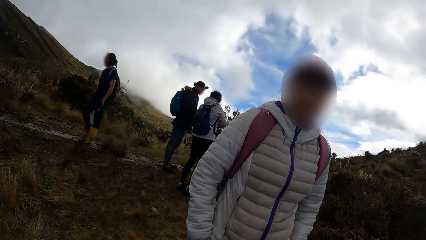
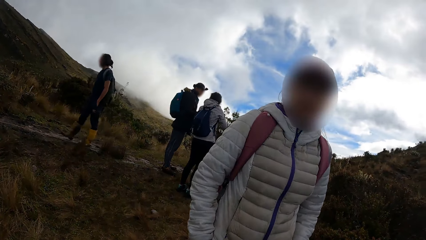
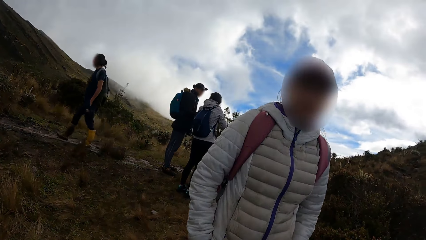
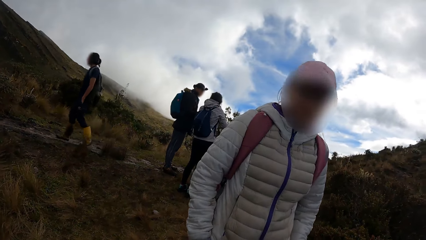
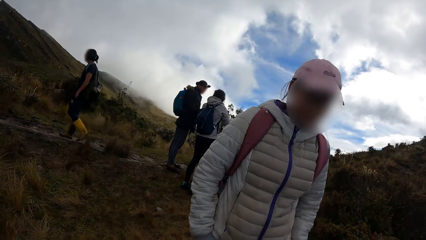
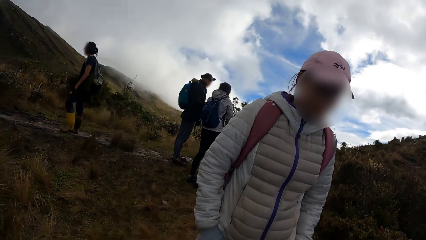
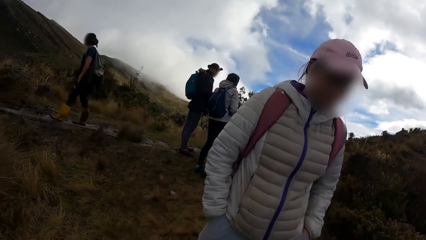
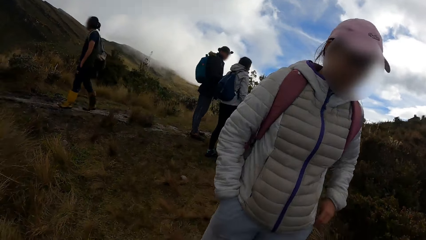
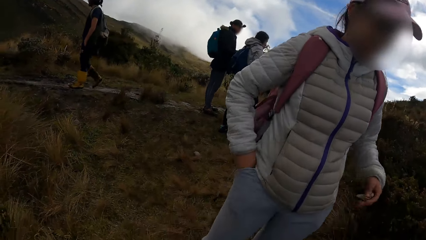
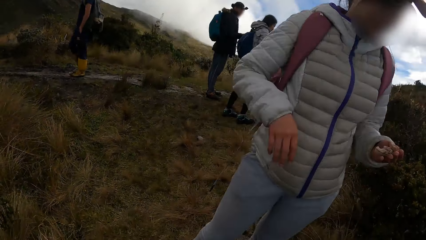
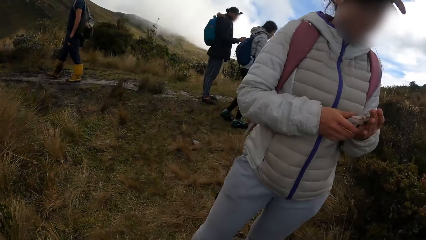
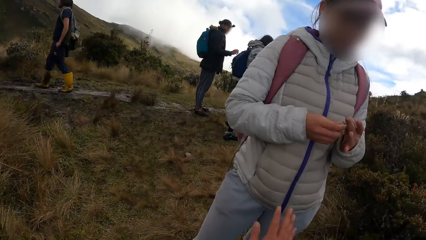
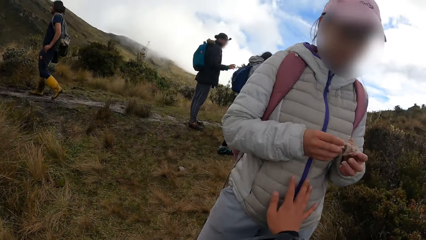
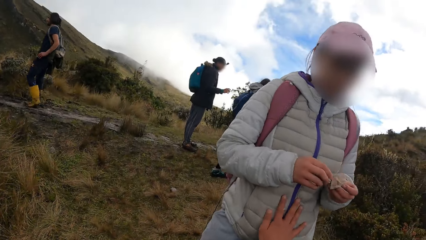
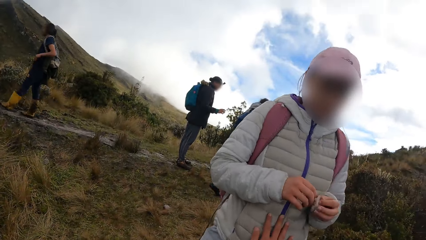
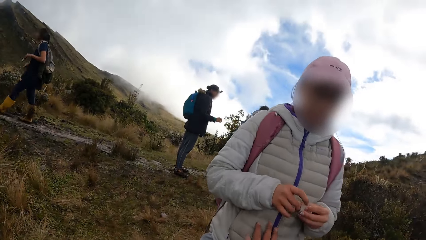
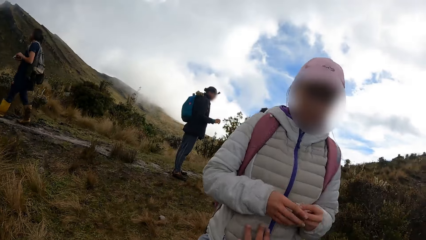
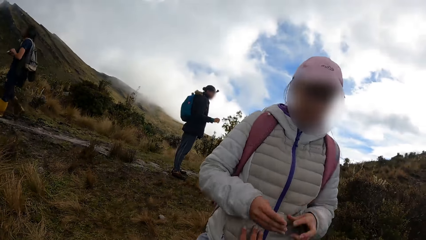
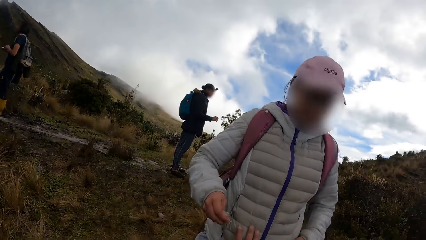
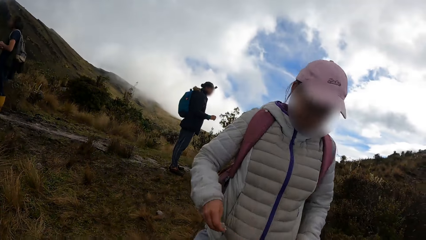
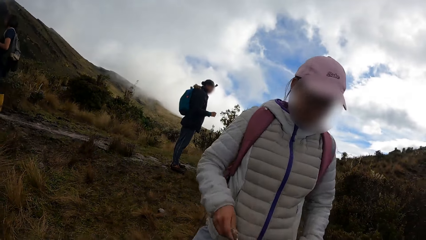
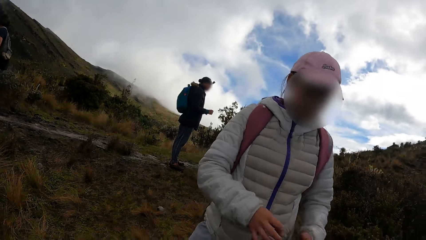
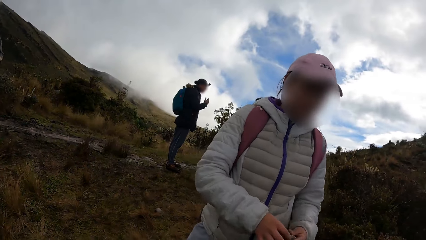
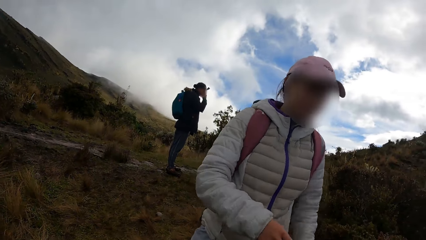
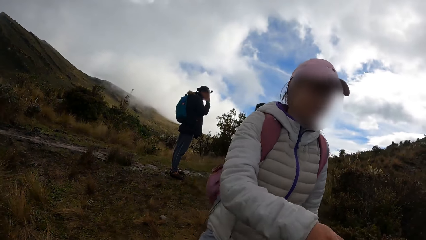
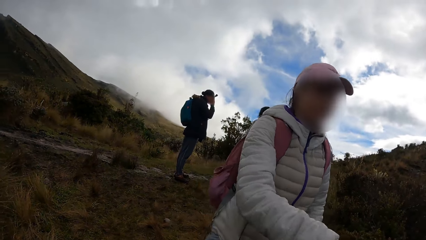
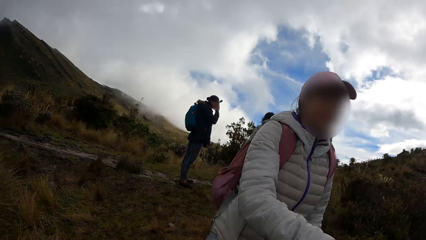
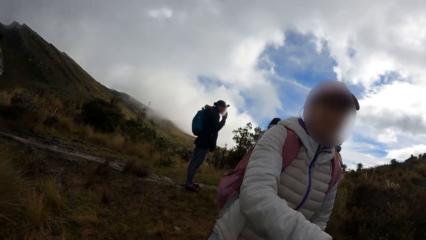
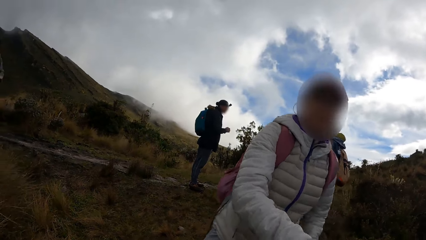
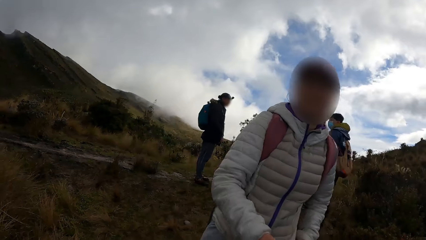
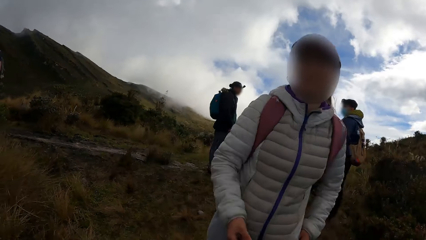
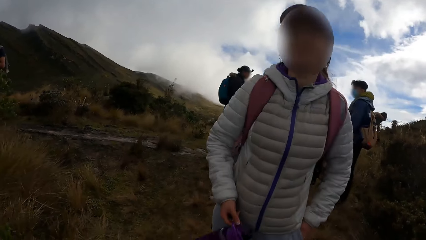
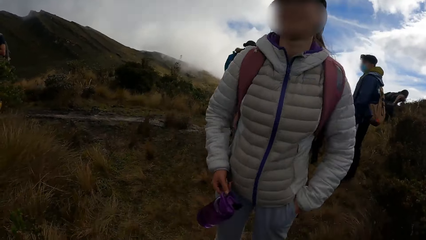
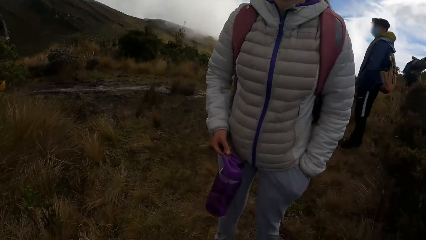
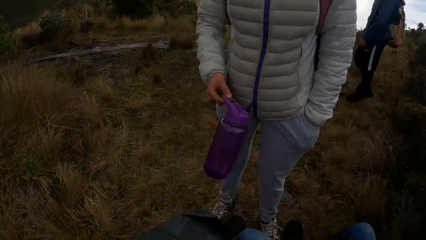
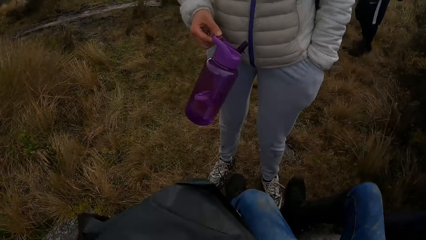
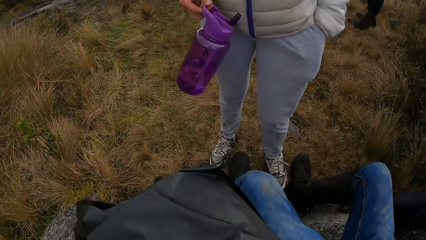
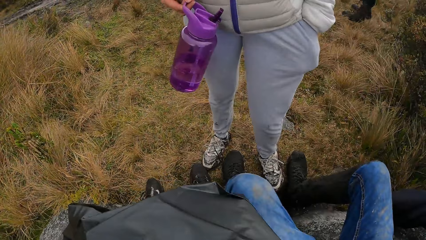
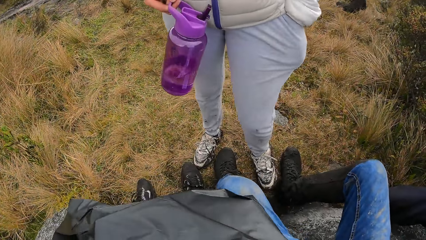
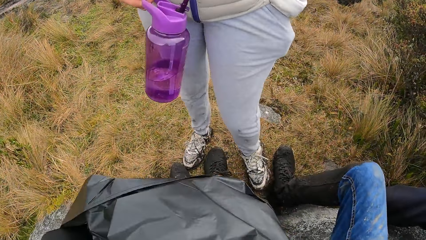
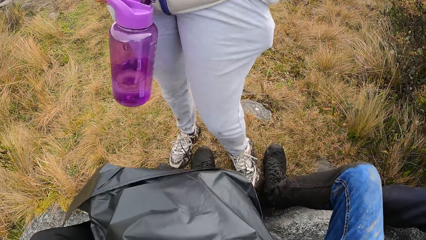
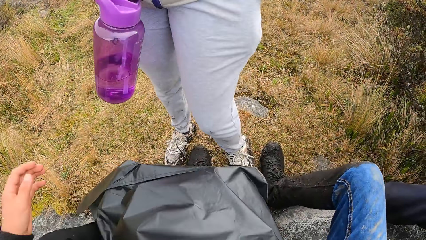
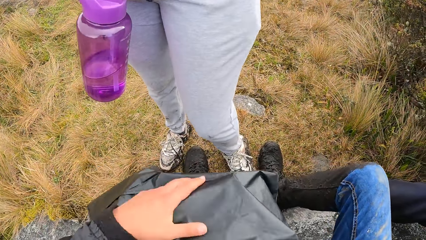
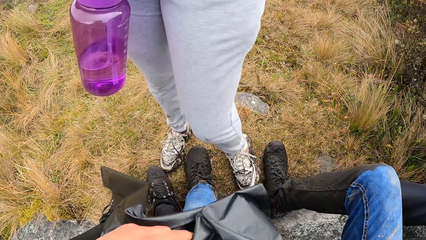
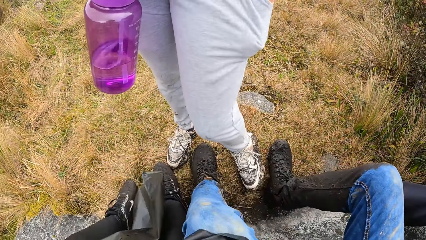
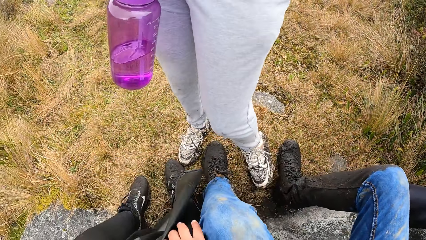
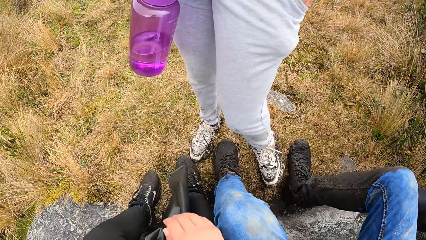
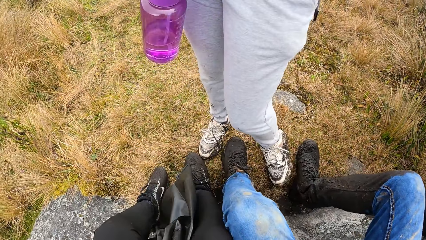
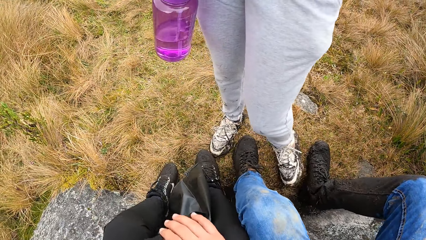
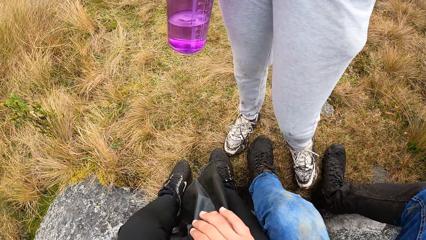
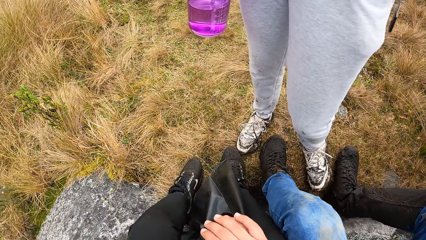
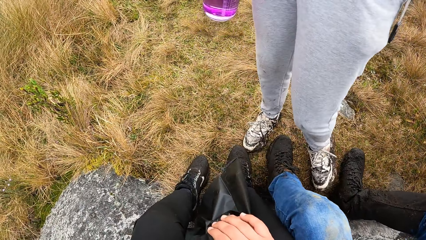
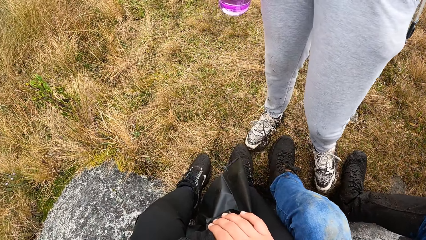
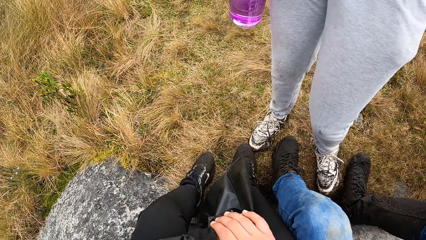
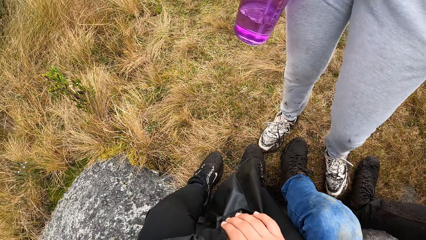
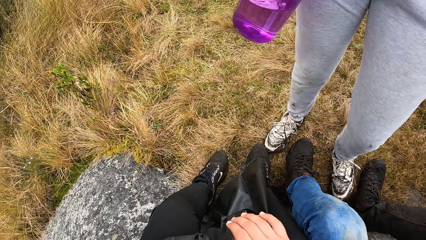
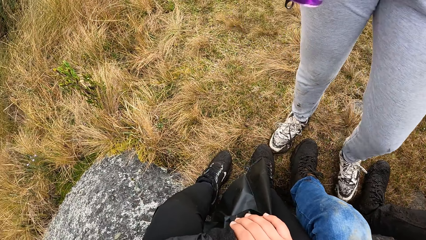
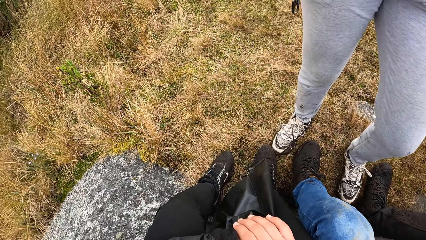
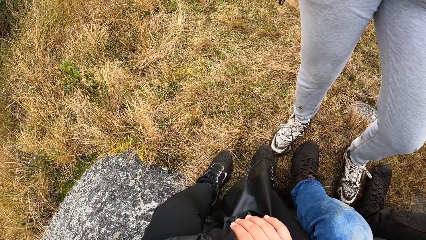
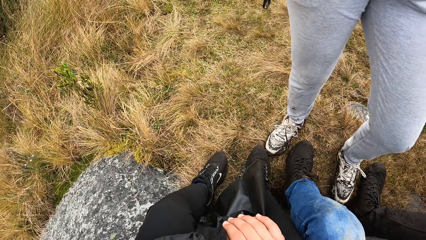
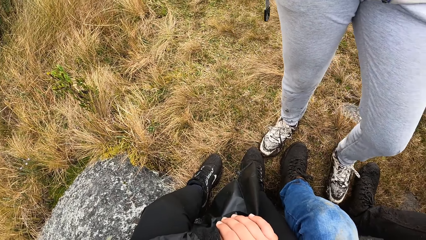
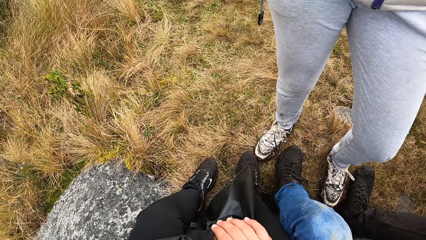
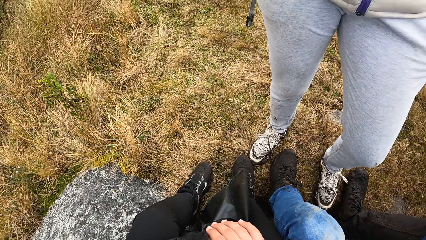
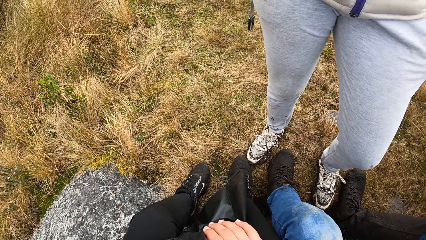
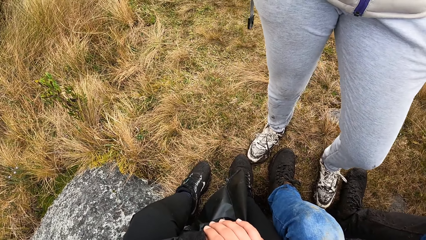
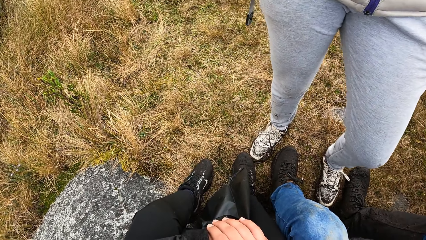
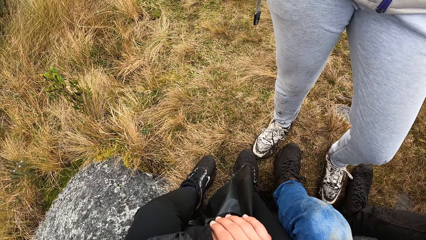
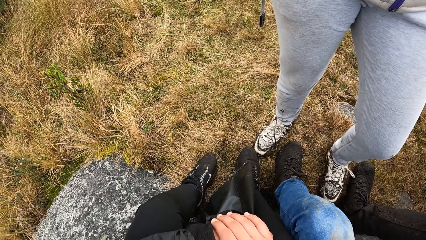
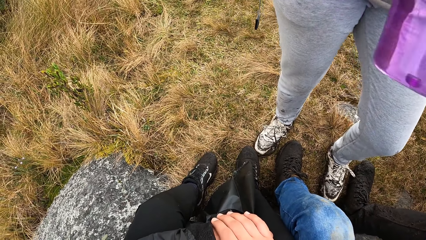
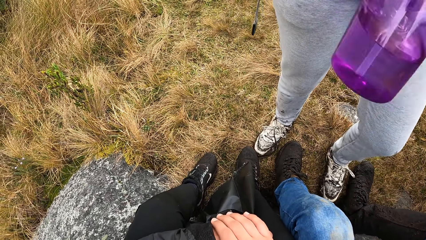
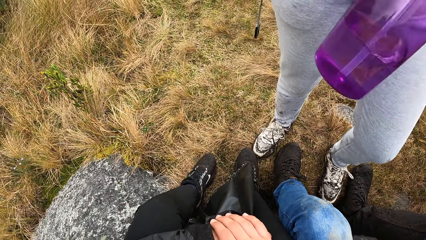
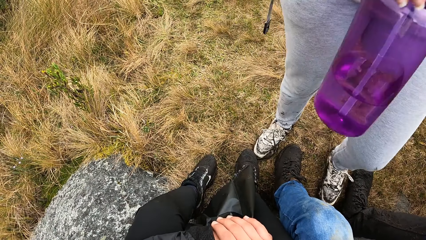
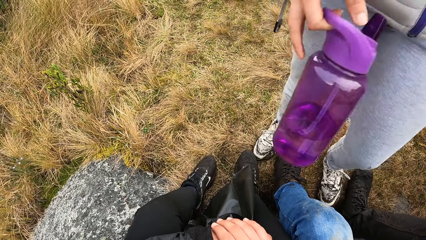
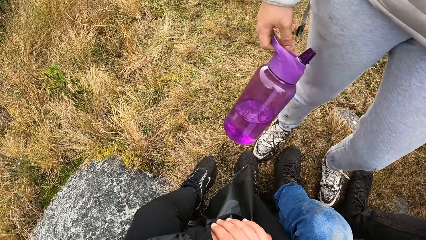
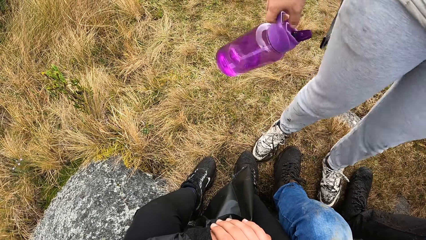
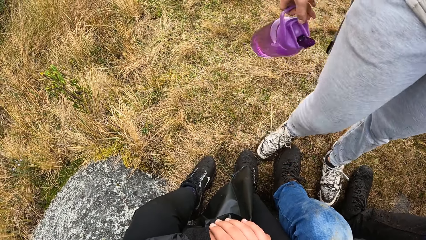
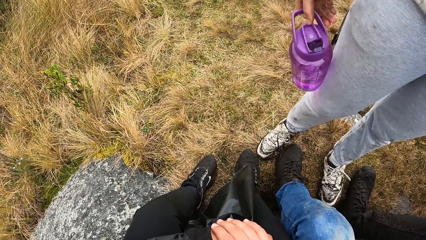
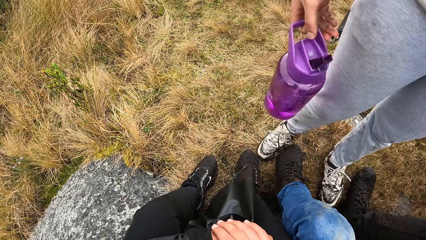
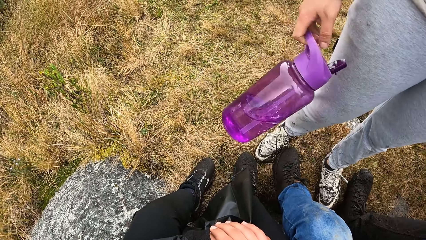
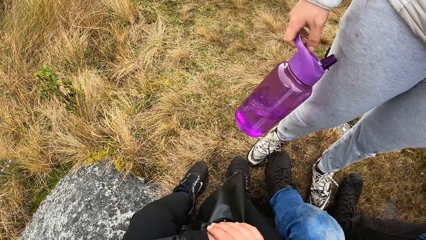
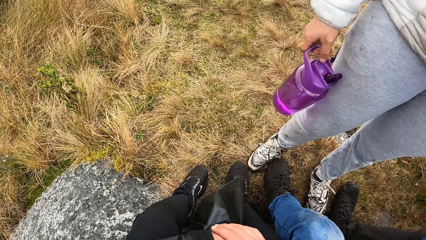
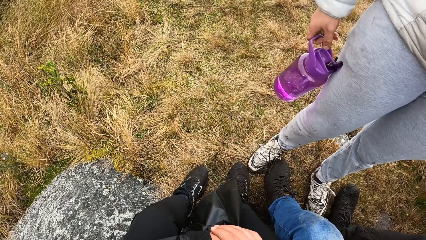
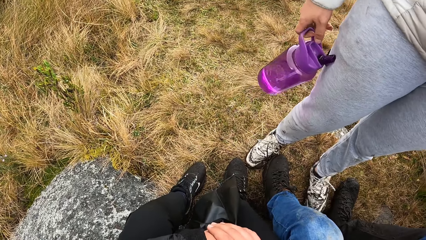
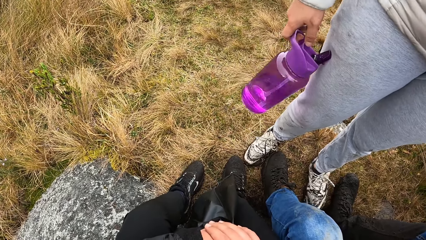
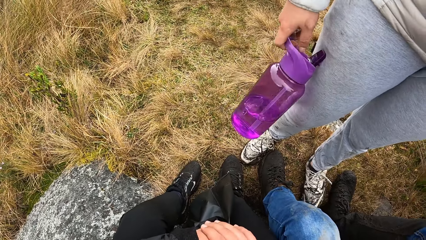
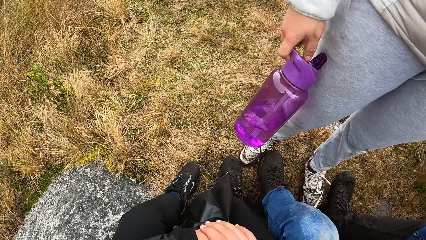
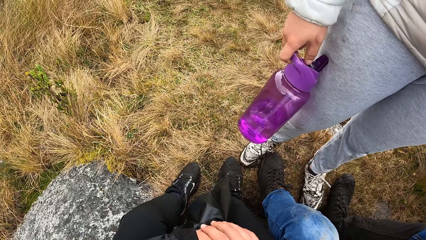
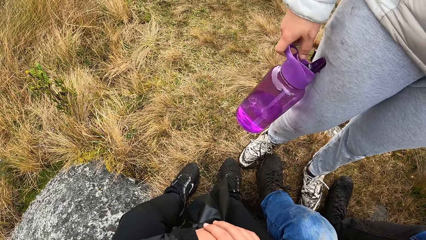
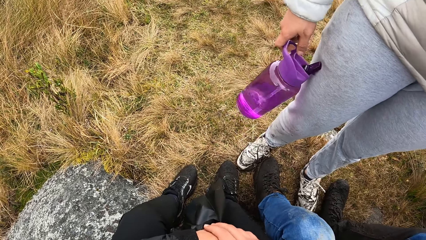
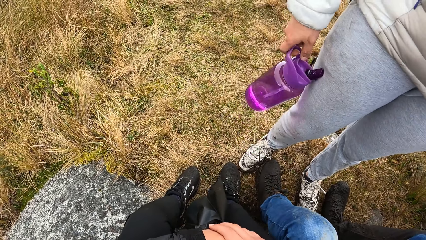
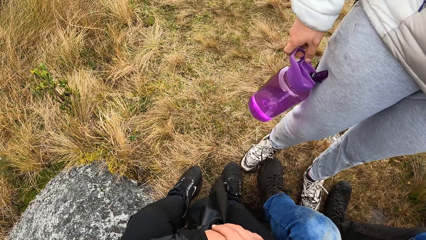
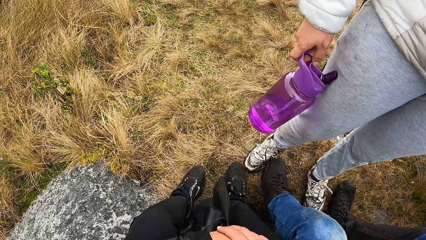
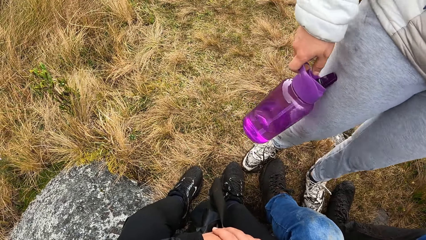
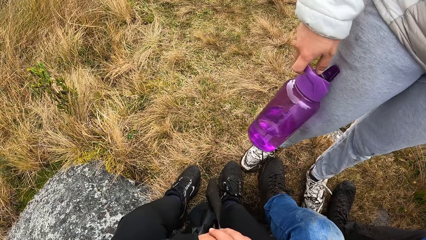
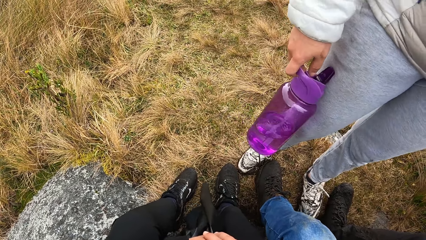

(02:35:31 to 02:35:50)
A woman picks up a cloth from her pocket with her left hand. The woman checks the cloth with her hands. The camera wearer touches the woman. The woman passes the cloth from her right hand to her left hand. The woman takes the water bottle from the camera wearer with her right hand. The camera wearer holds a polythene paper.
